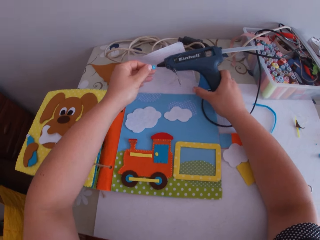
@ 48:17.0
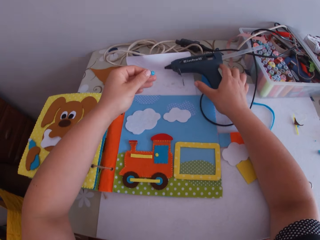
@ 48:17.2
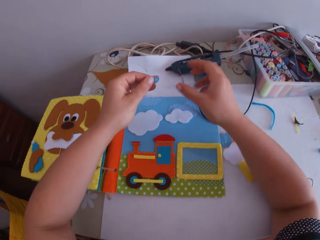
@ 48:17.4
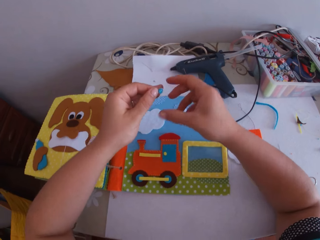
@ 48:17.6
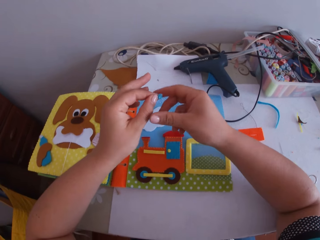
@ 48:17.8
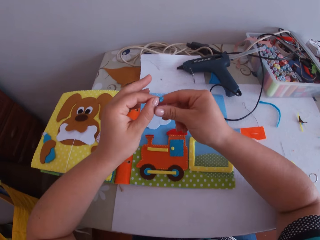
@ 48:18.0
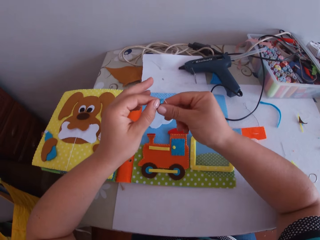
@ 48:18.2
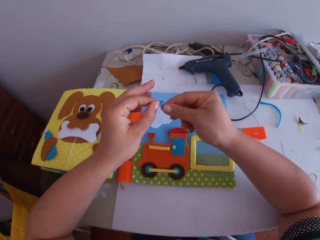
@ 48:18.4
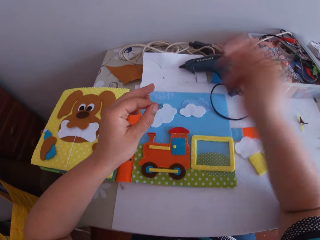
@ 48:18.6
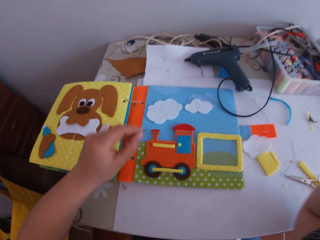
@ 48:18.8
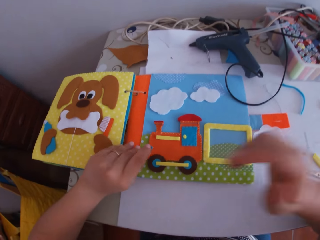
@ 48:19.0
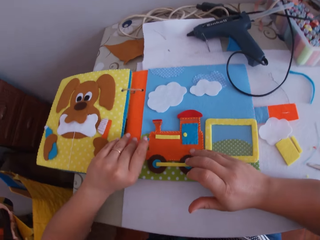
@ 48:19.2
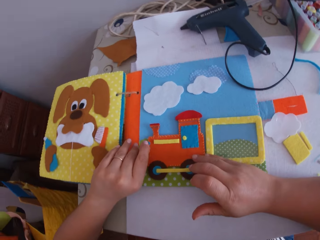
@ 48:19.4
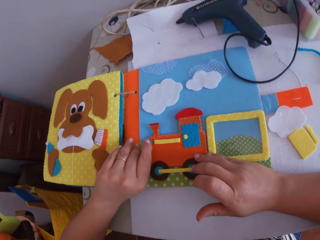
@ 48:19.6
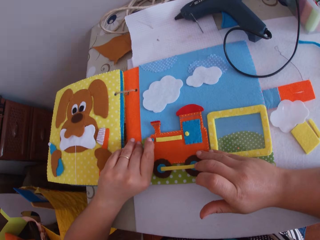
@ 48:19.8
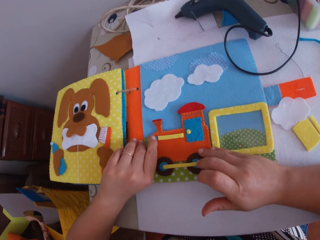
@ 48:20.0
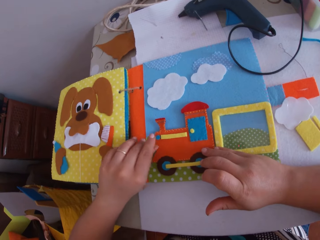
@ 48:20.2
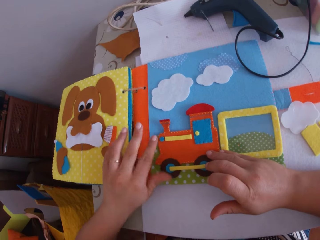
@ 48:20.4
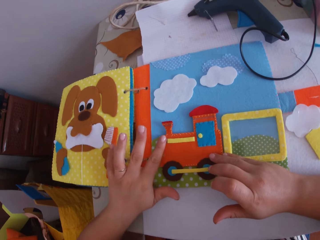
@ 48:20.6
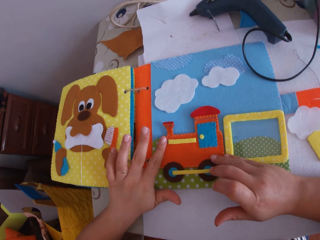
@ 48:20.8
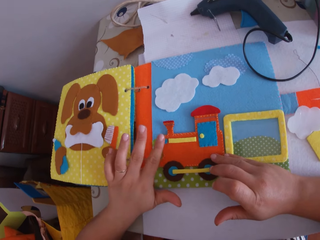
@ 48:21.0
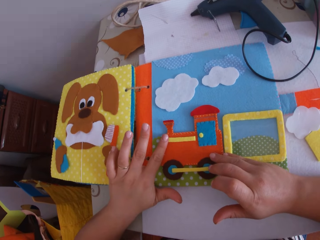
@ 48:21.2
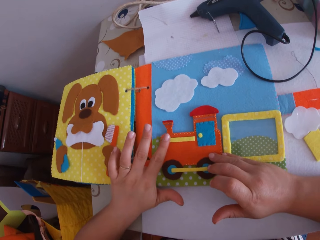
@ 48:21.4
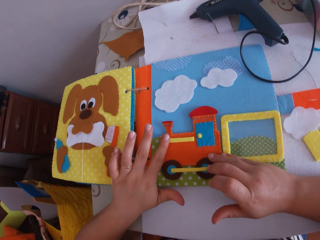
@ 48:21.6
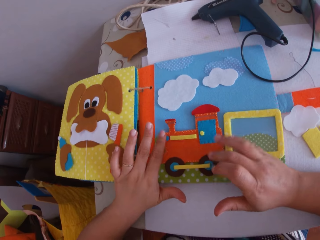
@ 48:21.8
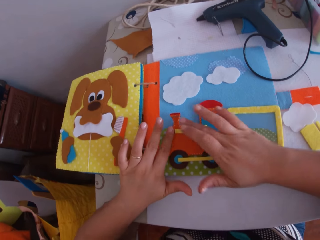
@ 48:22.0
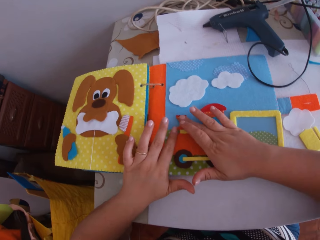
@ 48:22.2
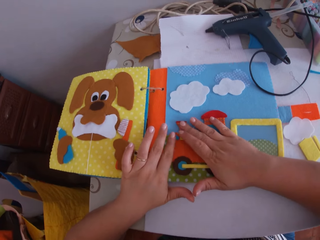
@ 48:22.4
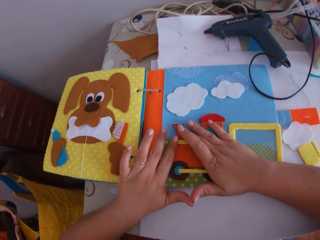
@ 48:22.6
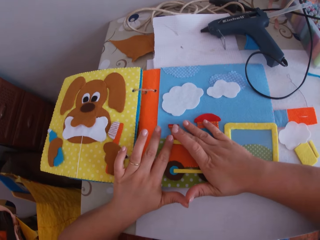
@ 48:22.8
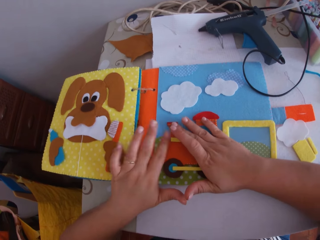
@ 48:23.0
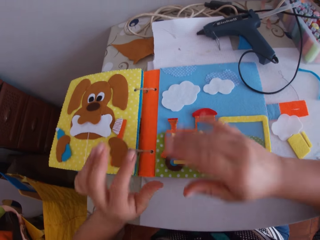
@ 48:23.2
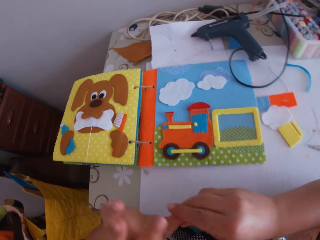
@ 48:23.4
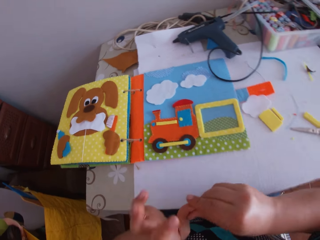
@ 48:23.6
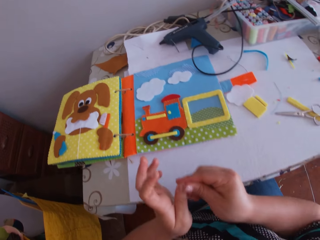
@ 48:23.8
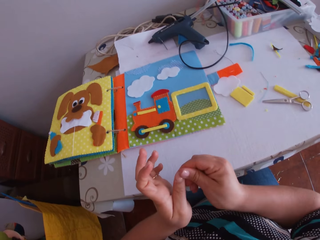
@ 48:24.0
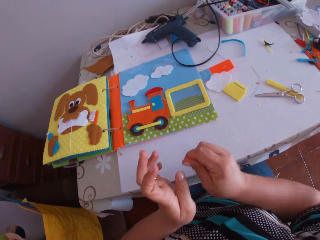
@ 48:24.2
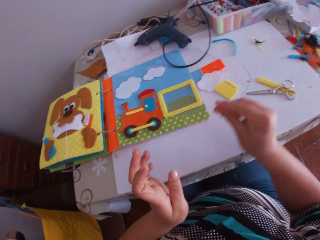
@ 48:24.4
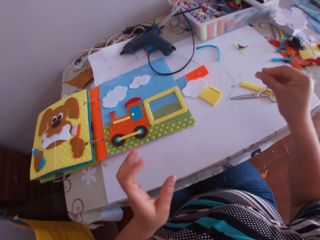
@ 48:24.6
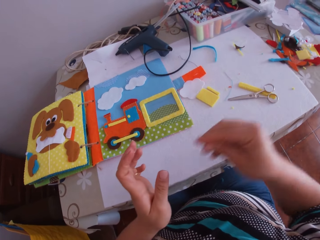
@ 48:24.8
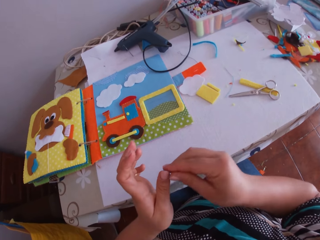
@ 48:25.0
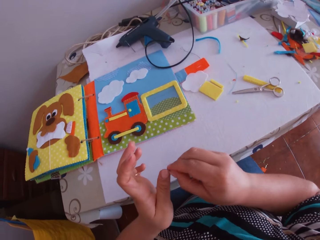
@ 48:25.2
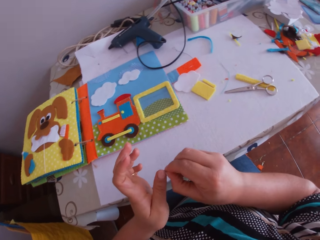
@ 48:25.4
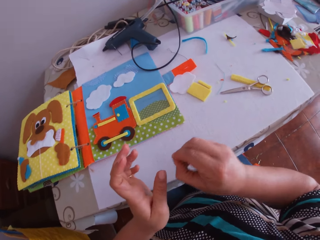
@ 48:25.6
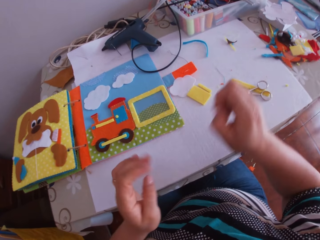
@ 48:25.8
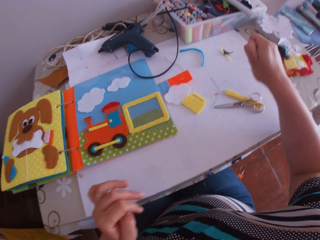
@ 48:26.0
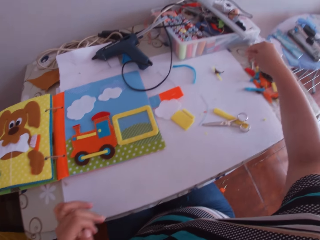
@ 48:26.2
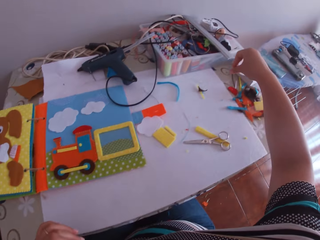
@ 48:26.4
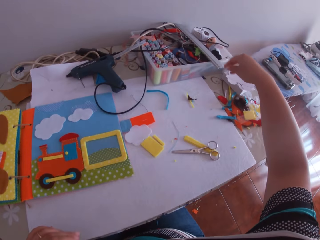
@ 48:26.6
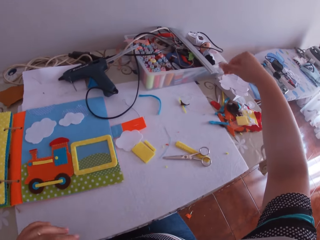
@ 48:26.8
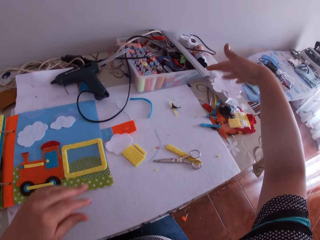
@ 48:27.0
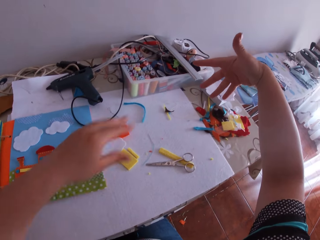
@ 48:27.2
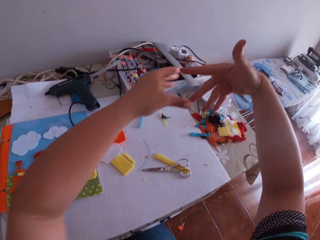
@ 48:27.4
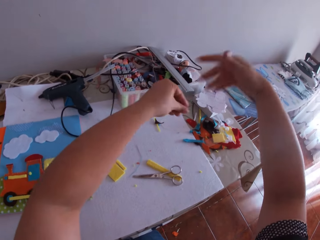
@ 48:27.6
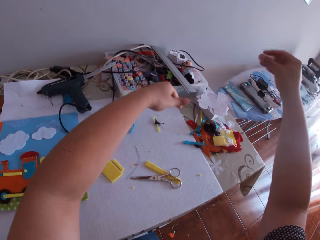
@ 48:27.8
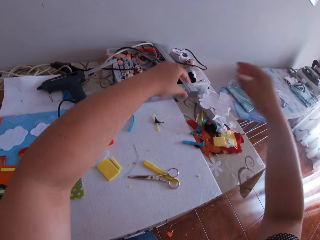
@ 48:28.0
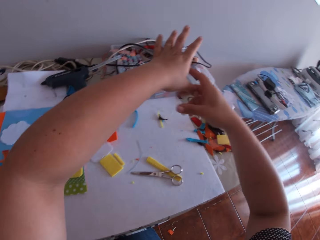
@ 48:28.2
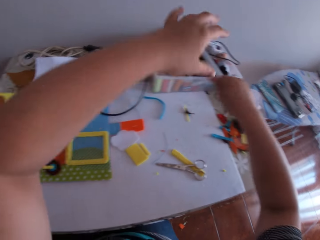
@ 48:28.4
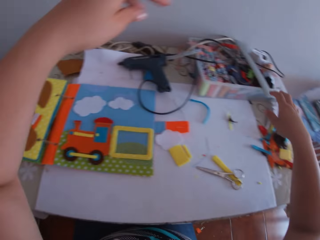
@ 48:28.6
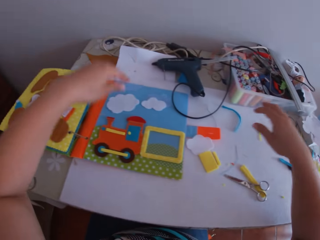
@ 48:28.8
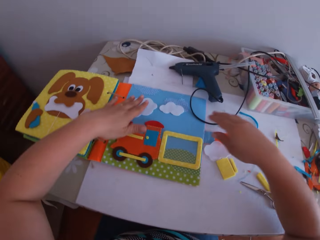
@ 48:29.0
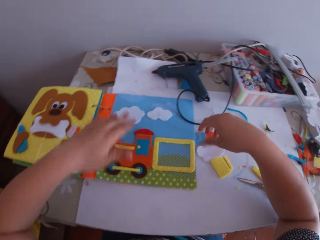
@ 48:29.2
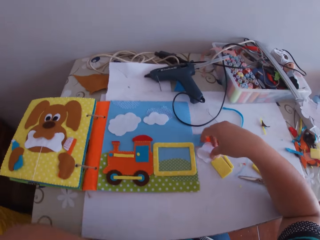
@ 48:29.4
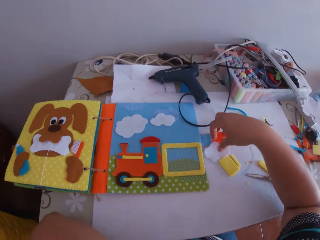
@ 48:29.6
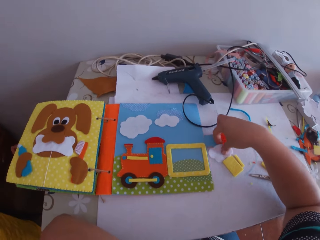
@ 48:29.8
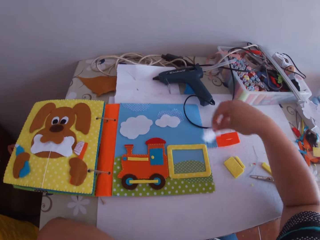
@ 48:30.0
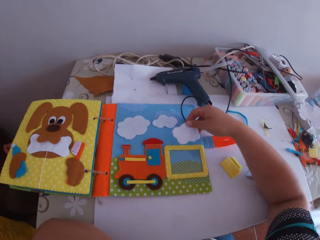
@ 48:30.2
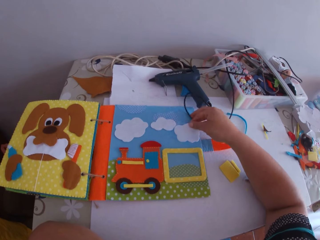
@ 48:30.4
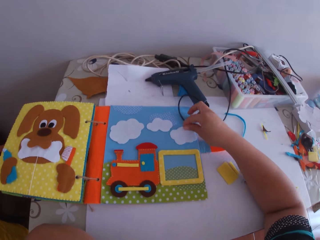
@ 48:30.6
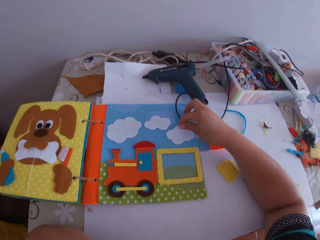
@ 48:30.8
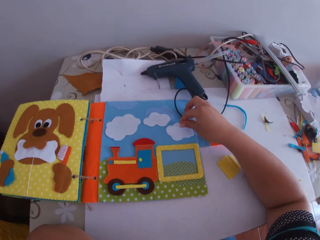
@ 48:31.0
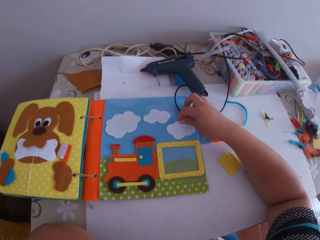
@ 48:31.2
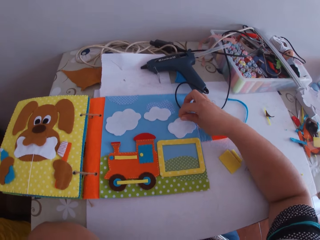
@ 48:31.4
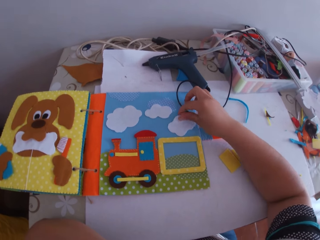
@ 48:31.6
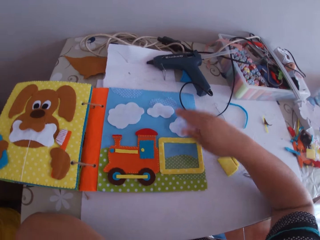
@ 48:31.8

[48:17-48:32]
The camera wearer puts a glue gun on the table. They move hands backwards. They pull glue on the craft cloth. They fix the craft cloth on the toy craft on the book. They glue the button to the crafted fabric on the crafts book with his left hand. They press the button to the crafted fabric with his left finger. They press the toy craft on the book. They press the craft cloth on the toy craft on the book. They remove glue on her finger. They pull glue on her finger. They remove glue on her finger. They twist a finger. They pull glue on her fingers. They shake fingers. They remove glue on her finger. They move hands over the table. They pick up a white fabric from the table with his right hand. They place the white fabric on the crafts book with his right hand.

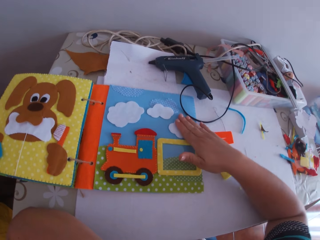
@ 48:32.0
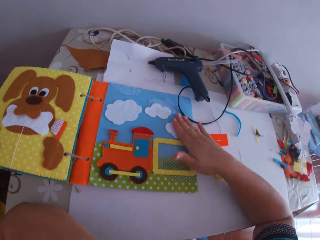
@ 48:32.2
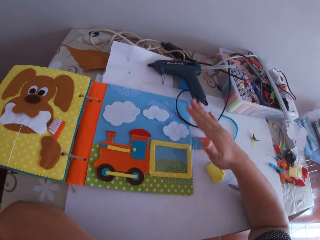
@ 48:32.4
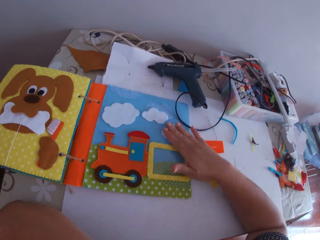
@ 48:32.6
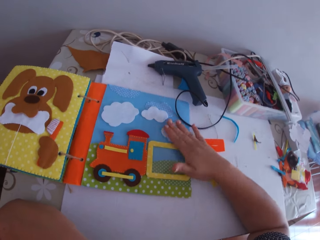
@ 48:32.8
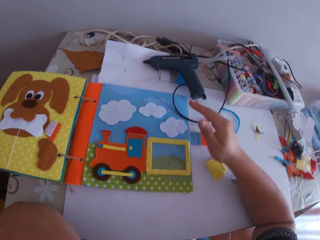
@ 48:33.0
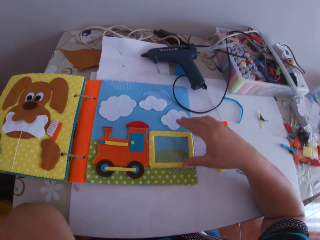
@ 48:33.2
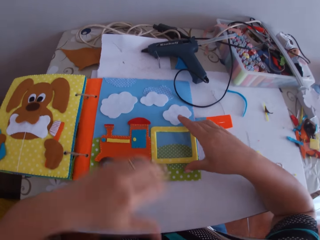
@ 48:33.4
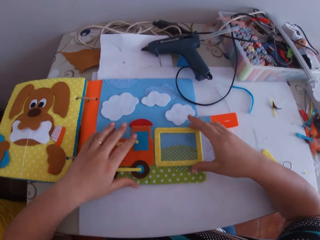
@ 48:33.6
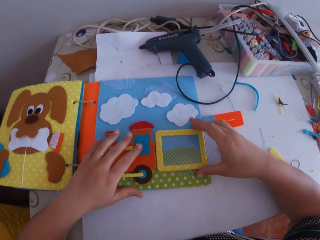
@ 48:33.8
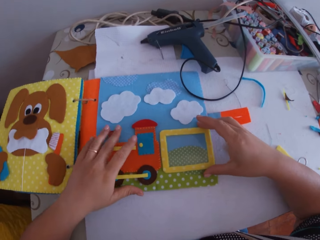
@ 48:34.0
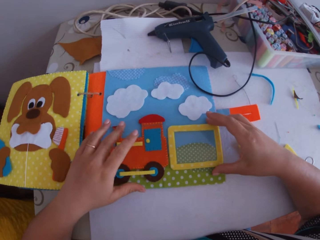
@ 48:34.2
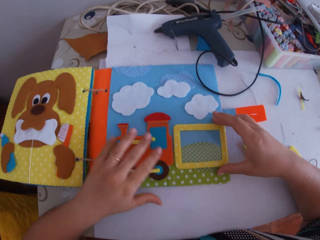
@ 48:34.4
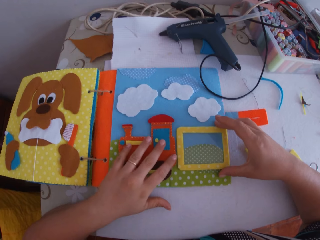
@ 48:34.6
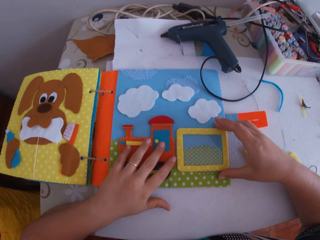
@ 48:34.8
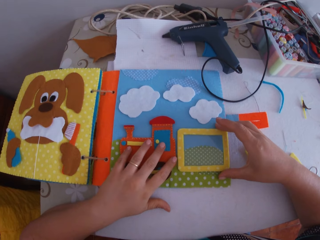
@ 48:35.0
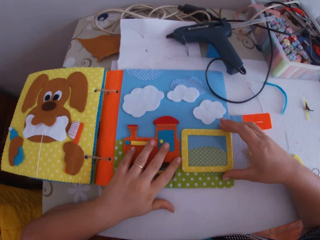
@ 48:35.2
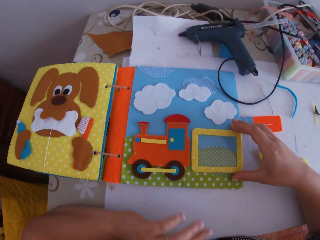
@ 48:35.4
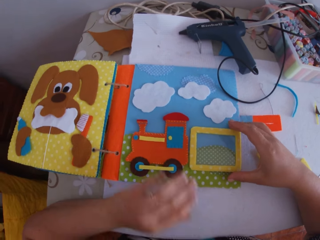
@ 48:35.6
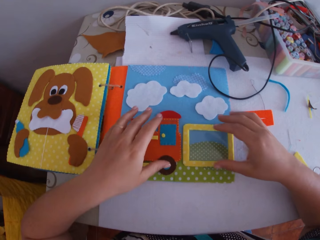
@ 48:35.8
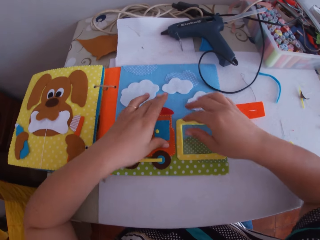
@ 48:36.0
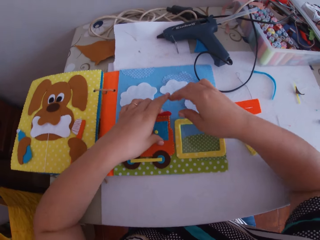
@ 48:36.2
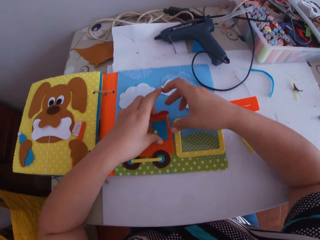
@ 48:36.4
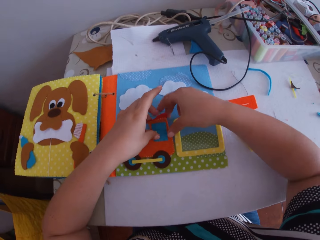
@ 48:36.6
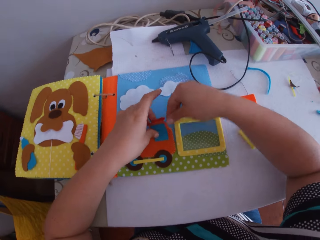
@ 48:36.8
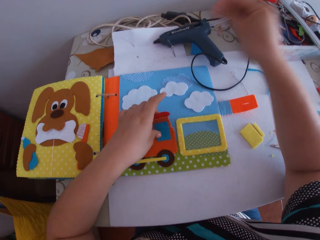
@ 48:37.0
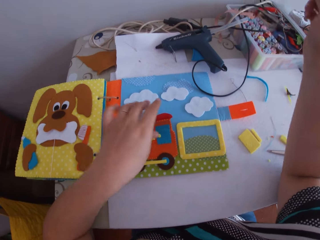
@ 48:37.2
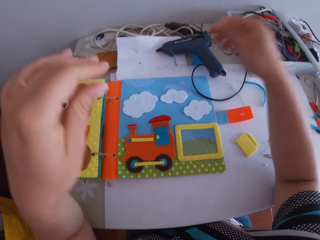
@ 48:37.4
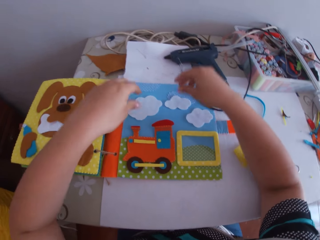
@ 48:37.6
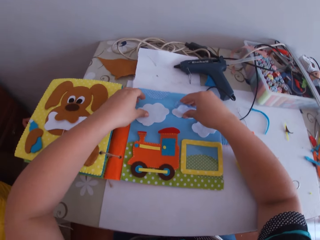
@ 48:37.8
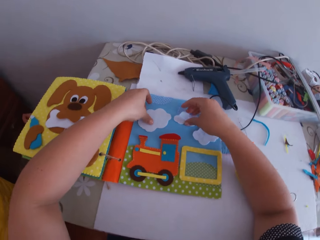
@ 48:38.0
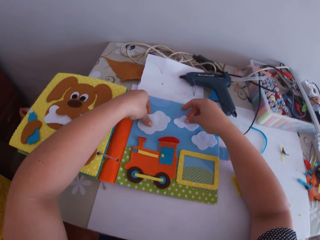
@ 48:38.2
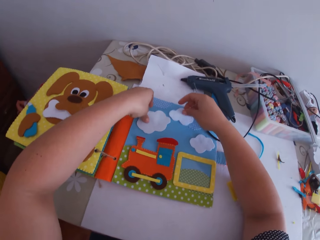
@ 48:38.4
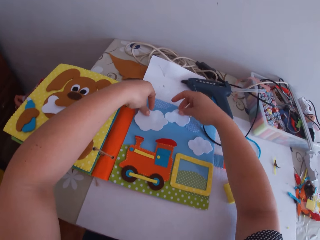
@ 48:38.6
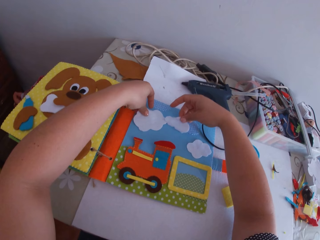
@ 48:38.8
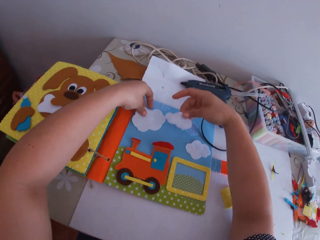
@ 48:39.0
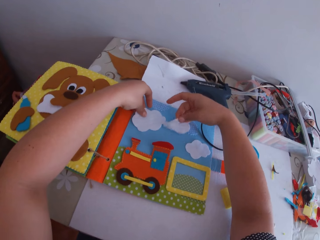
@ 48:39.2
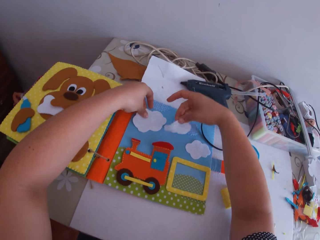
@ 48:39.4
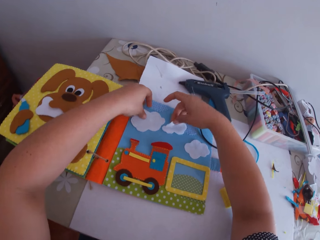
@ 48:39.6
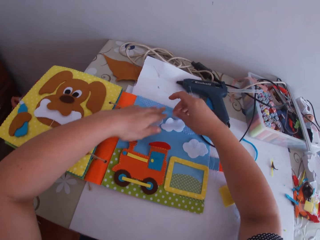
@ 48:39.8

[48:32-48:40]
The camera wearer adjusts the white fabric on the crafts book with his right hand. He presses a craft cloth on the craft book. He fixes toy crafts on the book. He picks something on the book and throws it. He adjusts the white fabric on the crafts book with his left hand. He adjusts the white fabric on the crafts book with his right hand.
